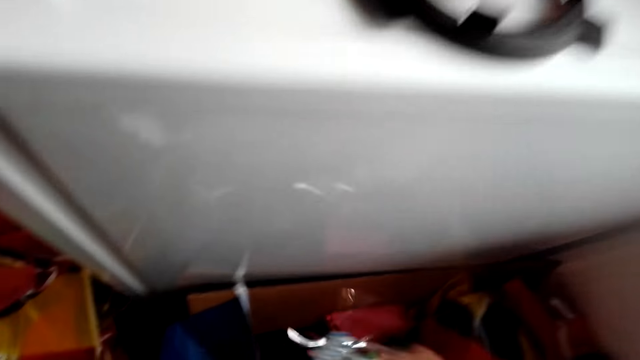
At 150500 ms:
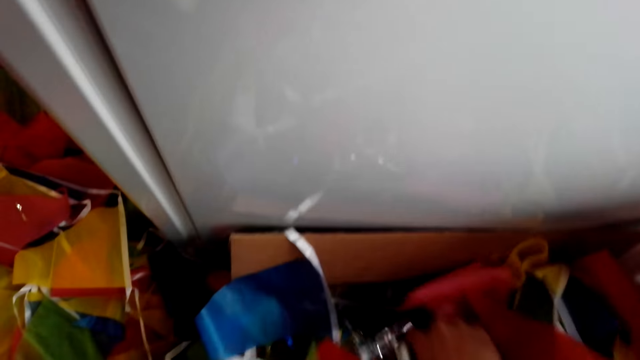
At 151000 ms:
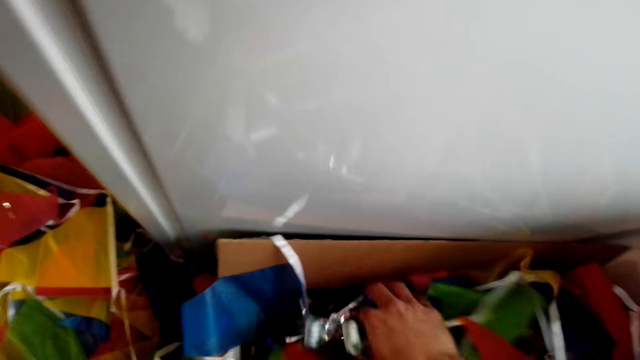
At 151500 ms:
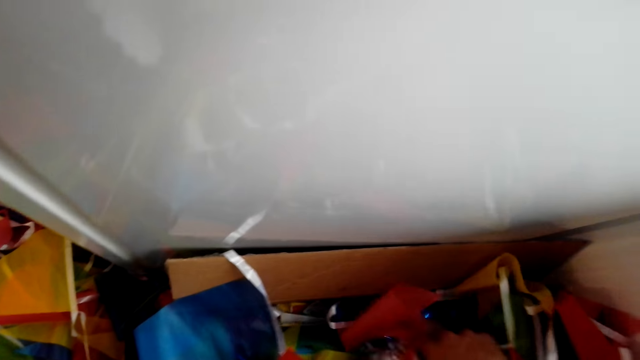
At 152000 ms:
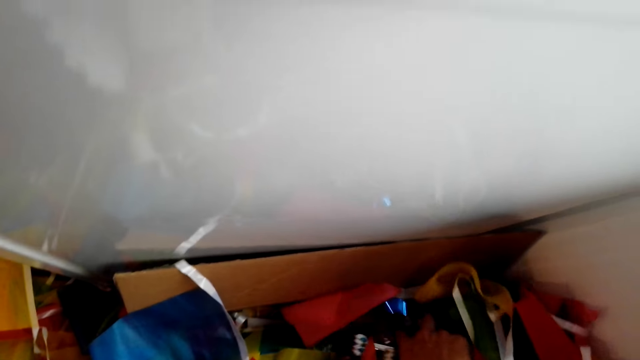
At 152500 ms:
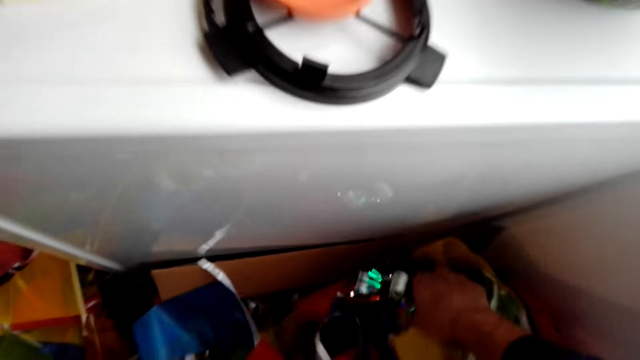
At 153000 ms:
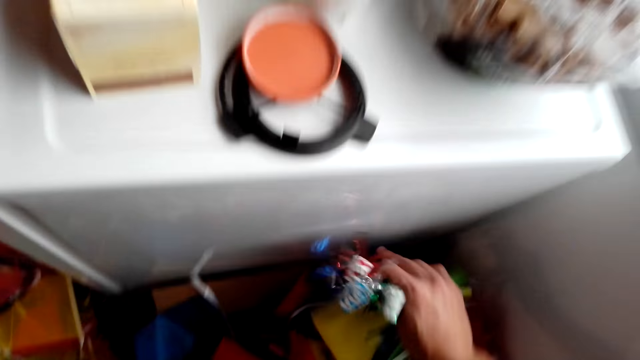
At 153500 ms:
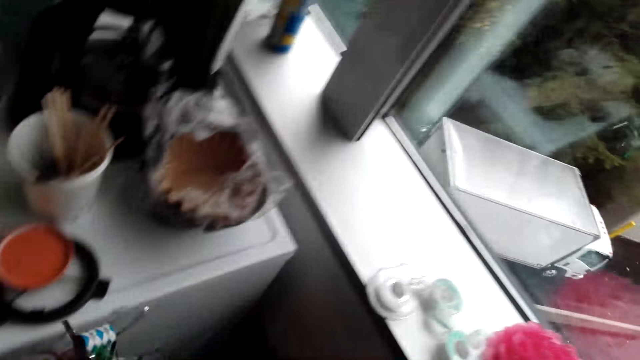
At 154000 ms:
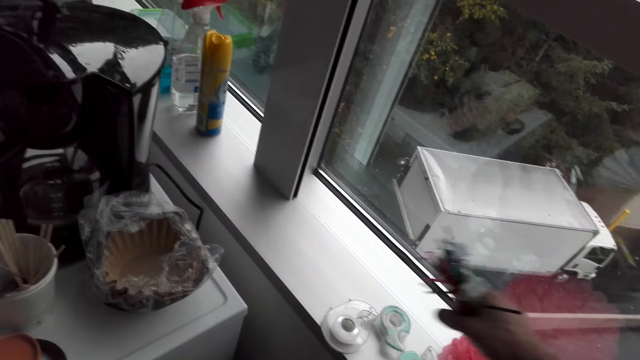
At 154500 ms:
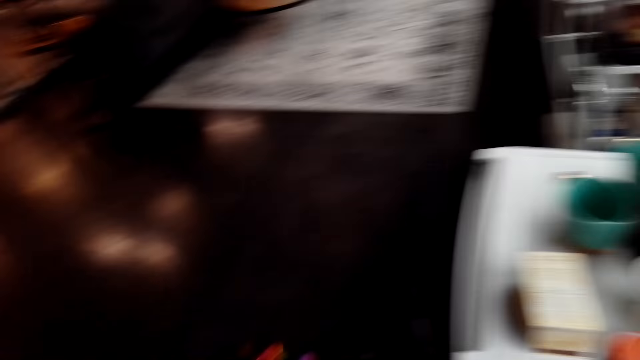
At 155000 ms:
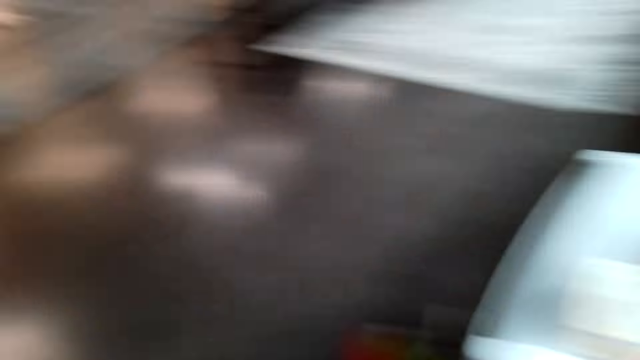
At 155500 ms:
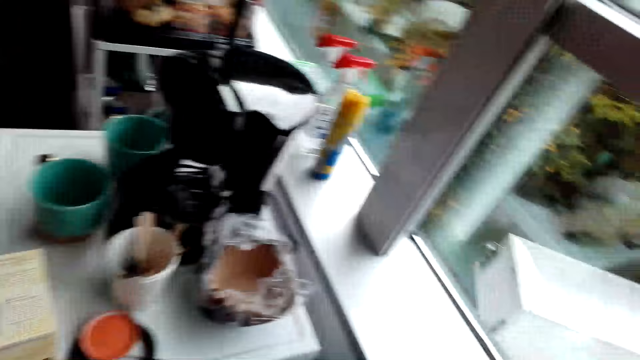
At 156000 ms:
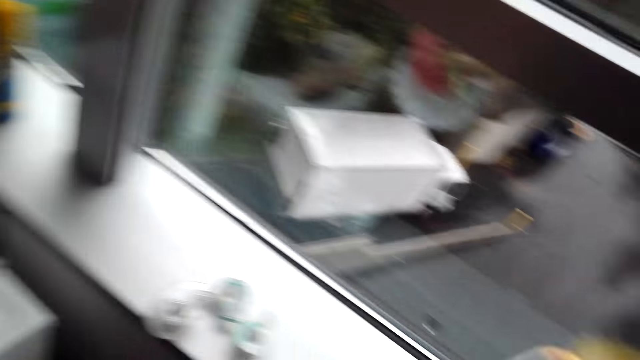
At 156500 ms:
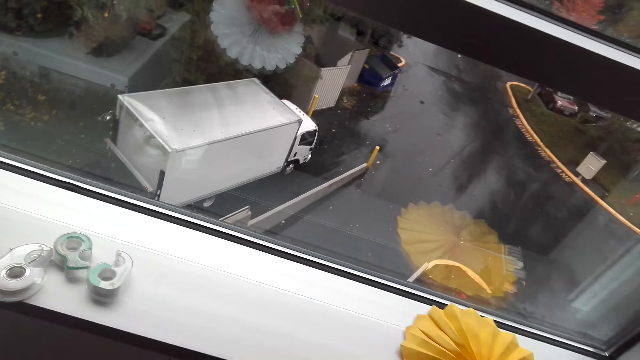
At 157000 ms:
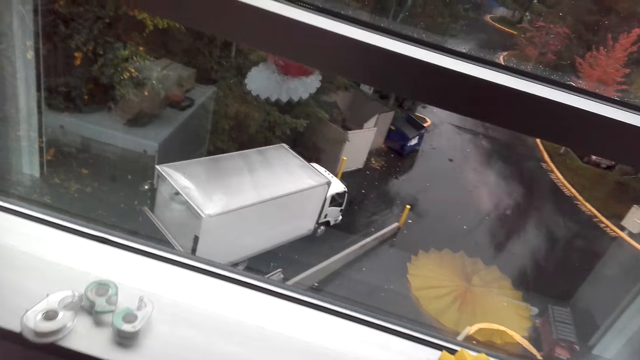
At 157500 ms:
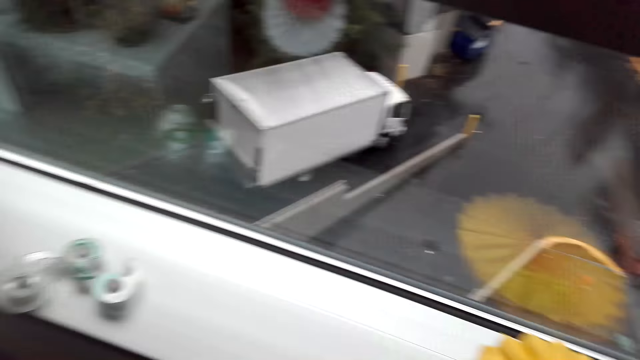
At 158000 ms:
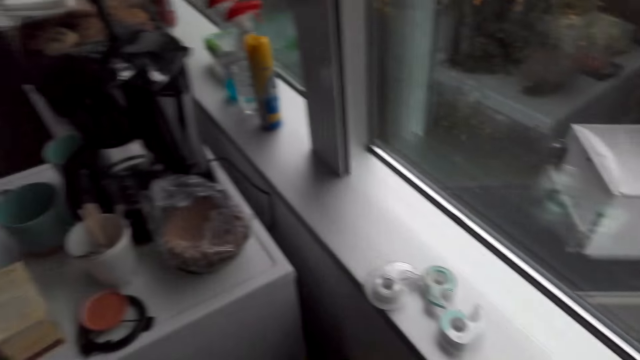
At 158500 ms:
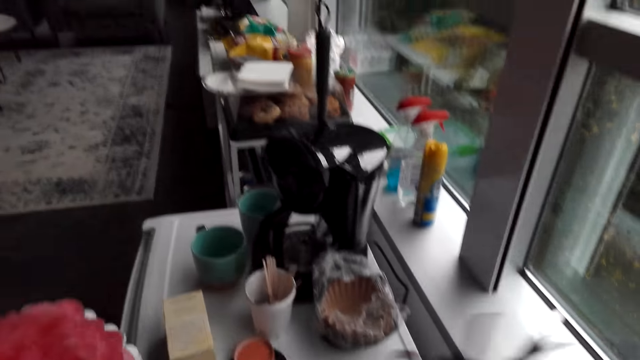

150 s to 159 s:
The camera wearer picks up the plastic flowers or ribbon from the box. They look around the hotel.

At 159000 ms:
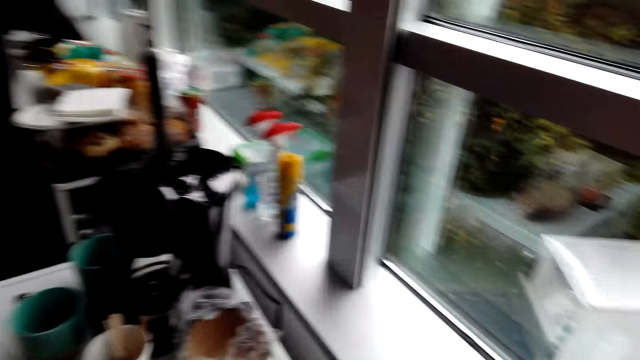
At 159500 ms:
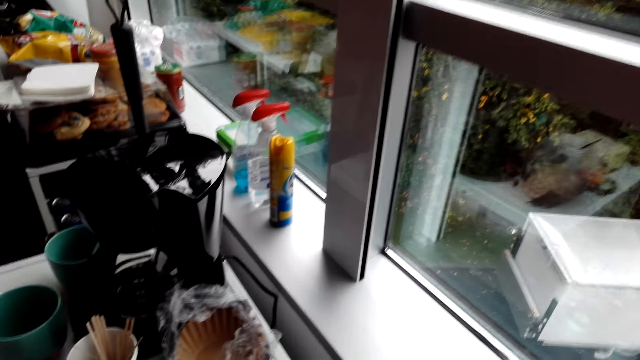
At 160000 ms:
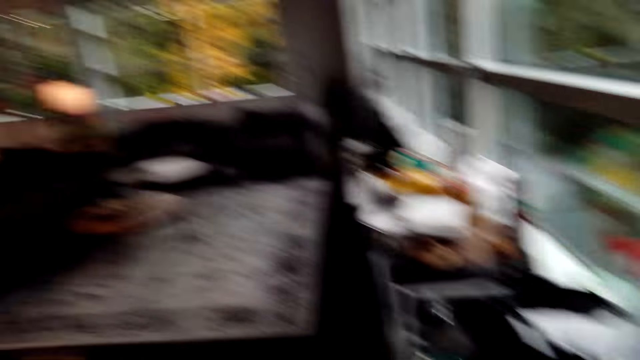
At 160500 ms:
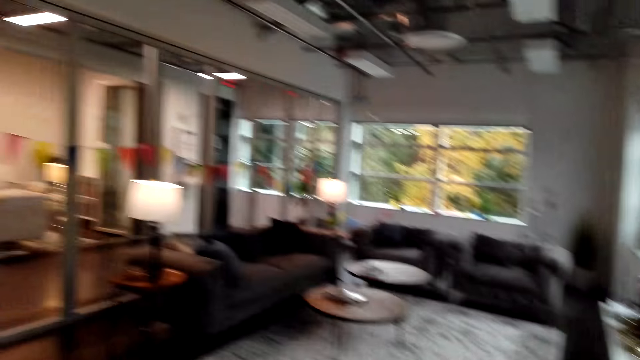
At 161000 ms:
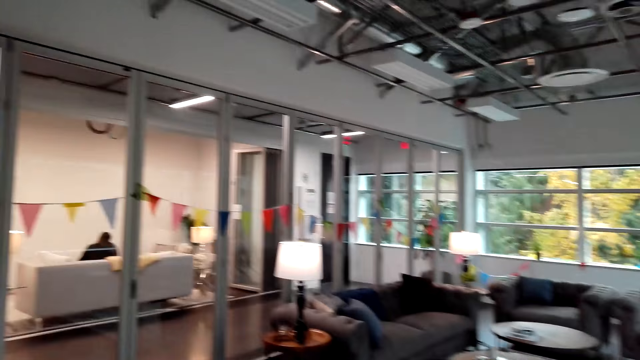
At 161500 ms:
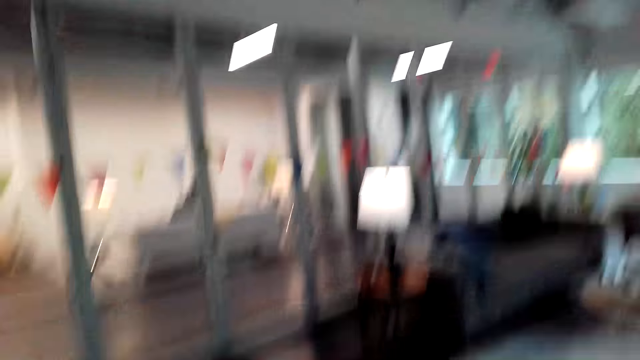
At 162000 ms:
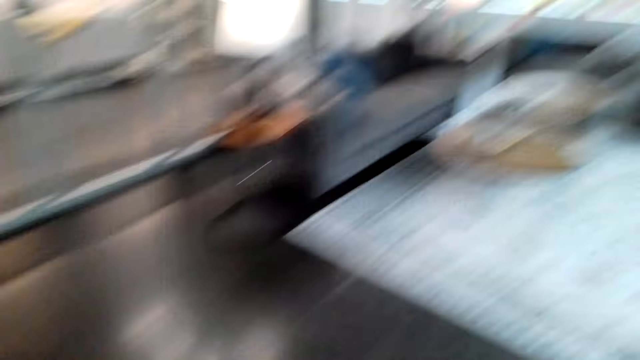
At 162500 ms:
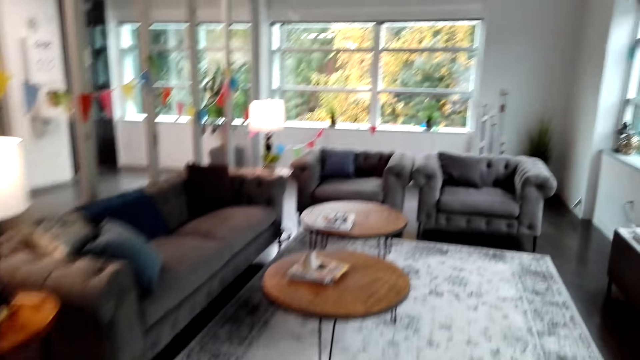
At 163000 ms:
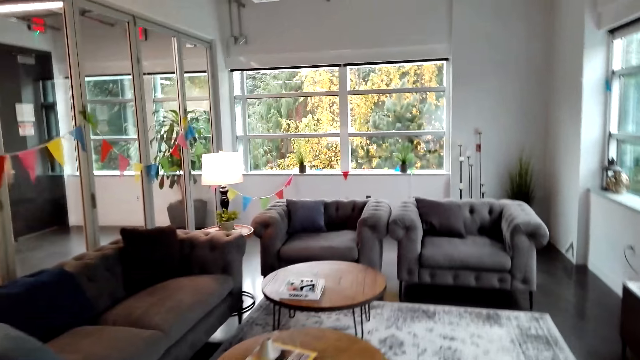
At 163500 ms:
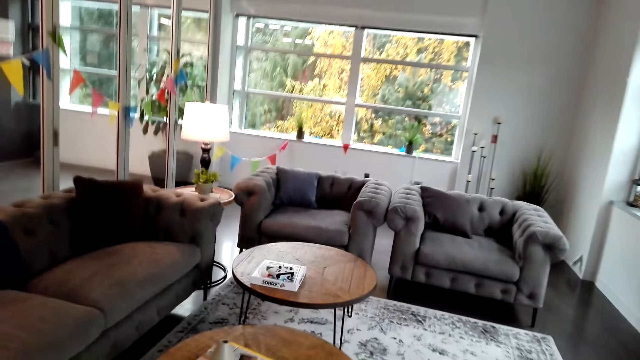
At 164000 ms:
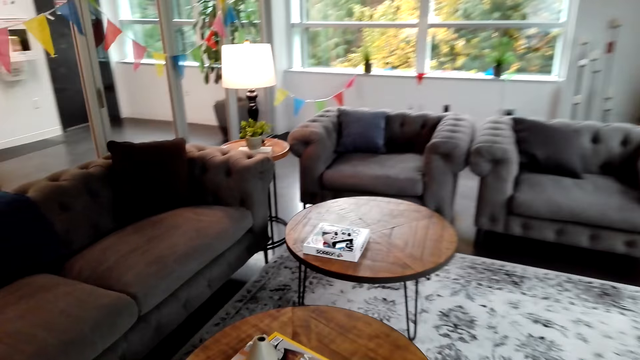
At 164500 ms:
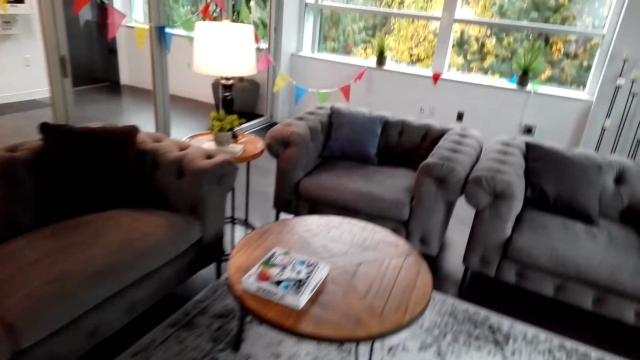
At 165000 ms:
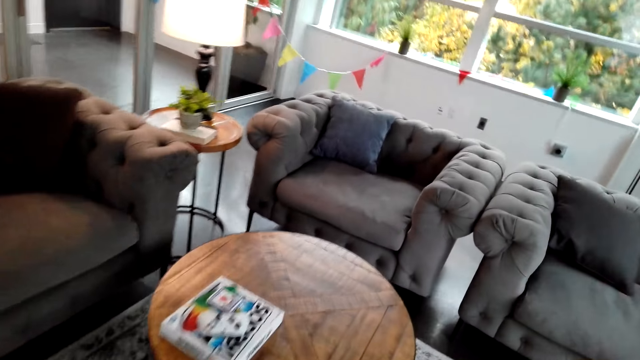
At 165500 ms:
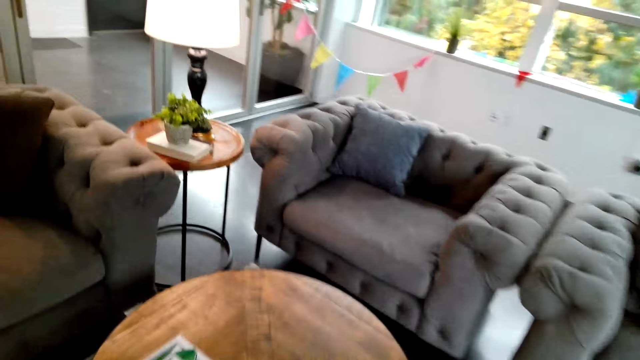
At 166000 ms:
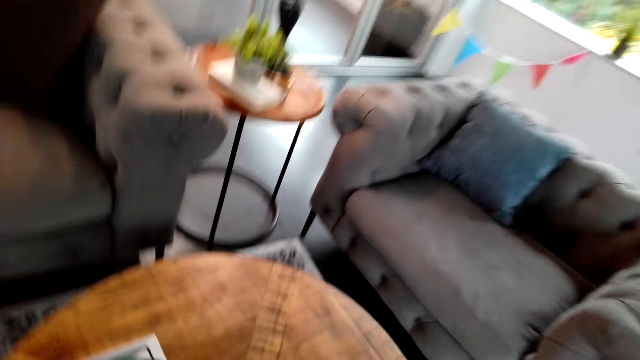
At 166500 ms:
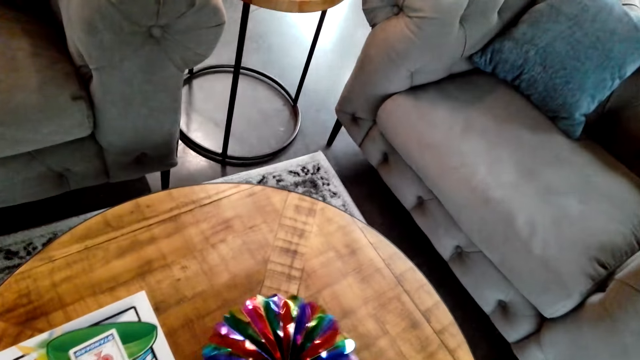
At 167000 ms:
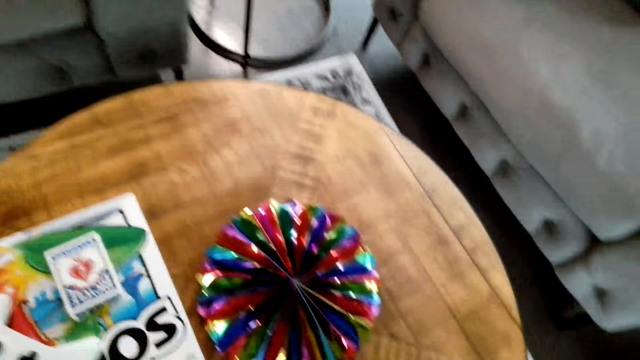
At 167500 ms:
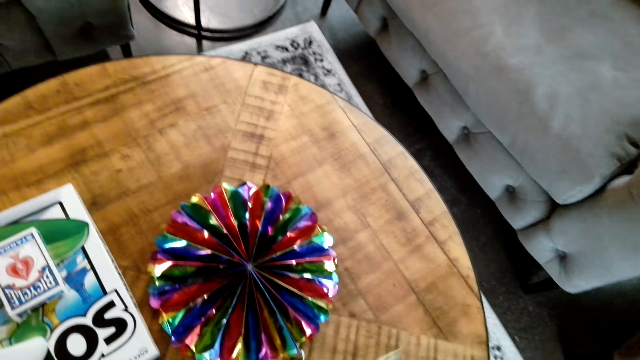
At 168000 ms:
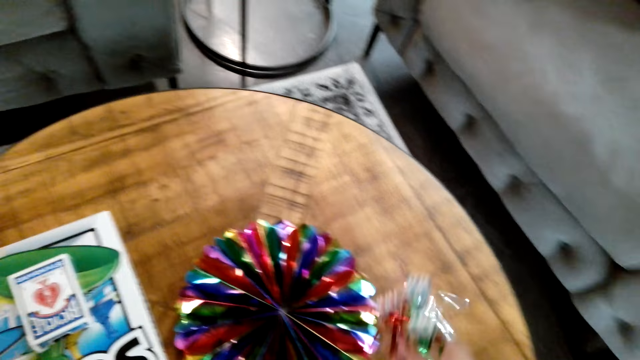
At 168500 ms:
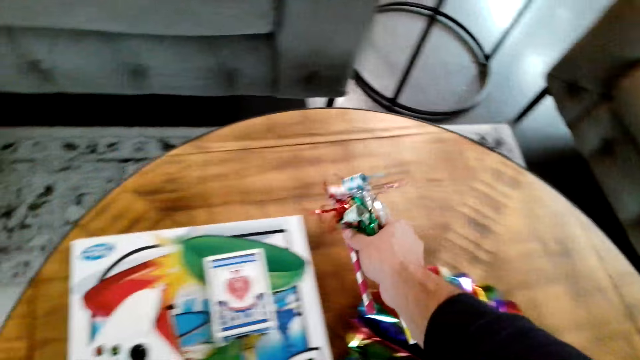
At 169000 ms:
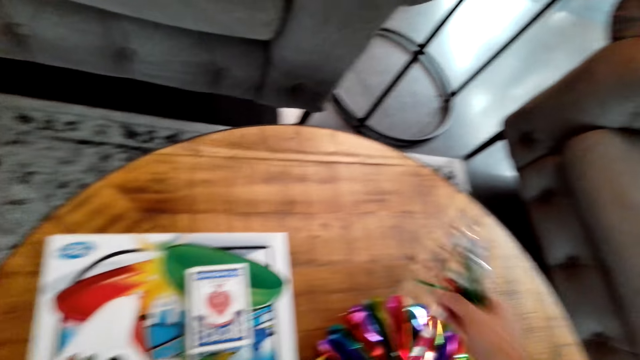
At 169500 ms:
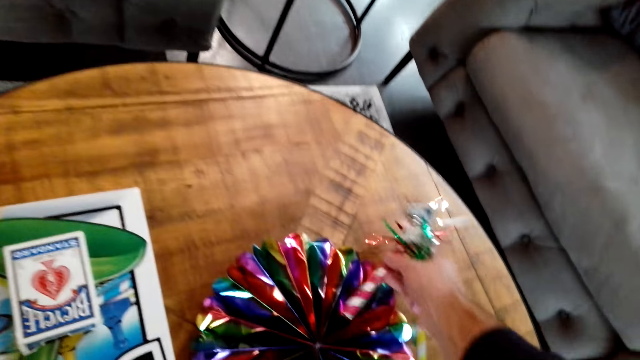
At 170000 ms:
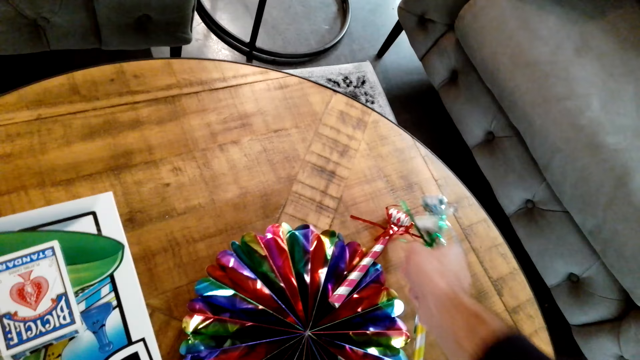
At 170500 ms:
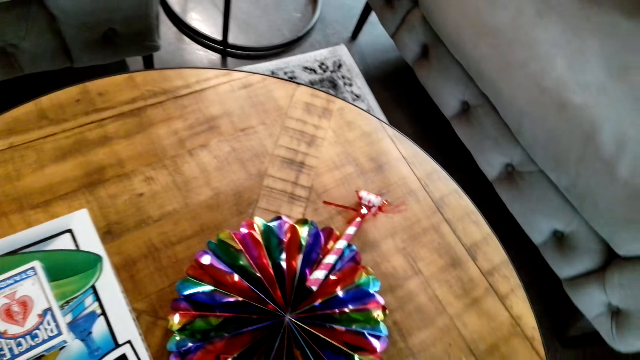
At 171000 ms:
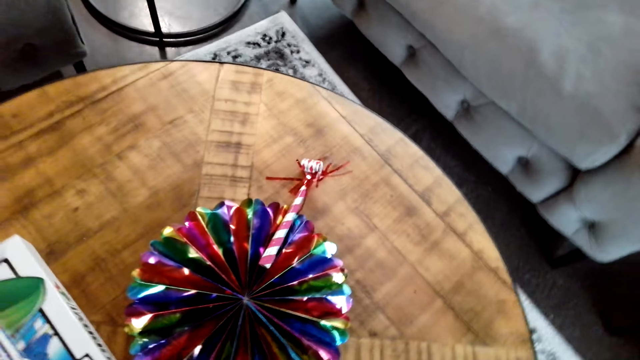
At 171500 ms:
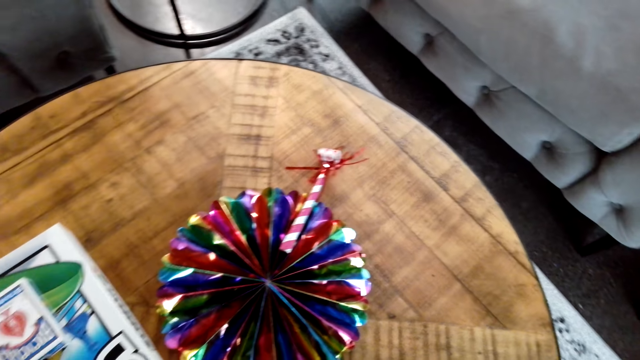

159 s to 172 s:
The camera wearer walks around the hotel. They put the plastic flowers on the table. They put the ribbon on the flower ribbon.
